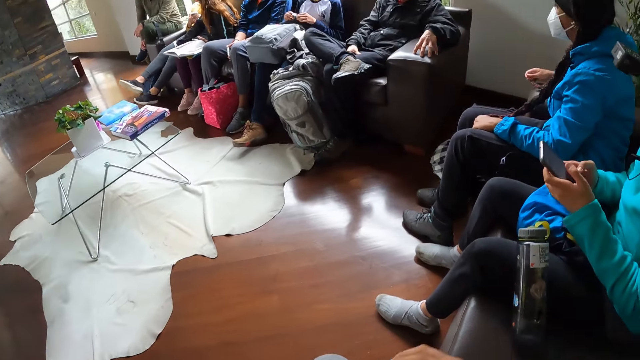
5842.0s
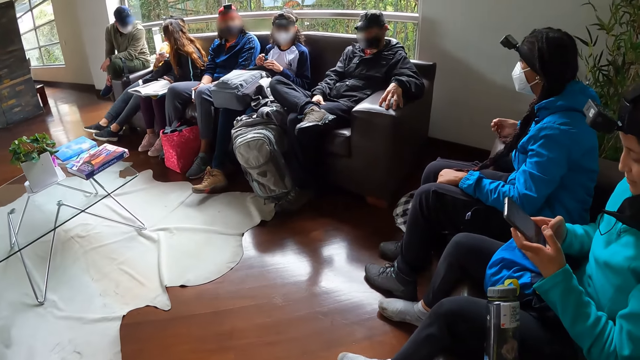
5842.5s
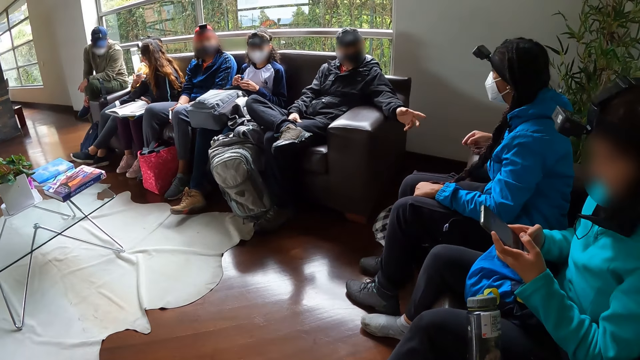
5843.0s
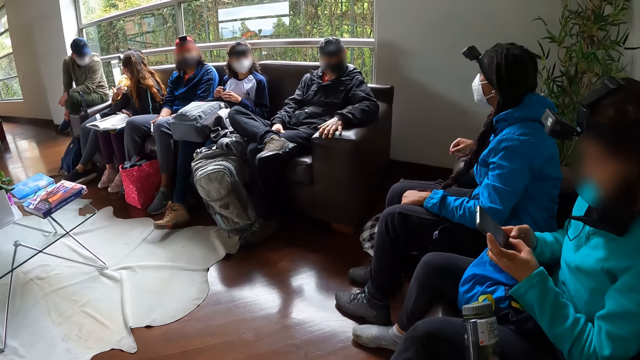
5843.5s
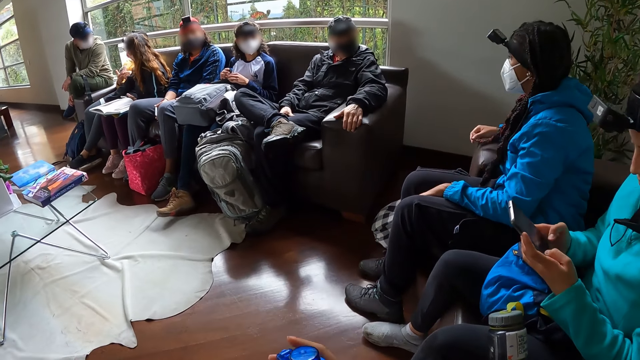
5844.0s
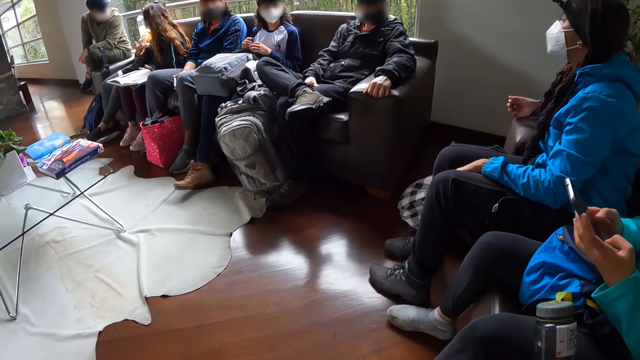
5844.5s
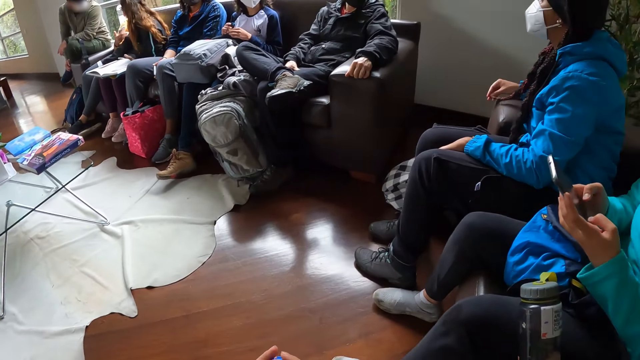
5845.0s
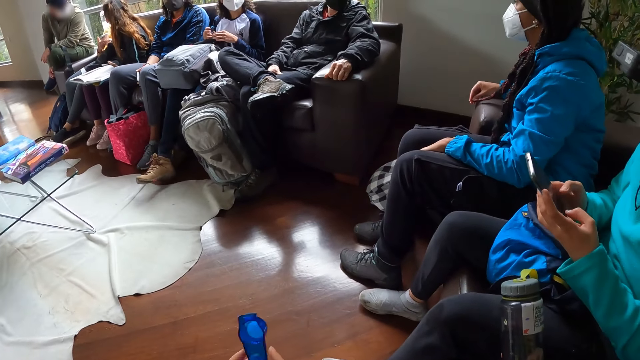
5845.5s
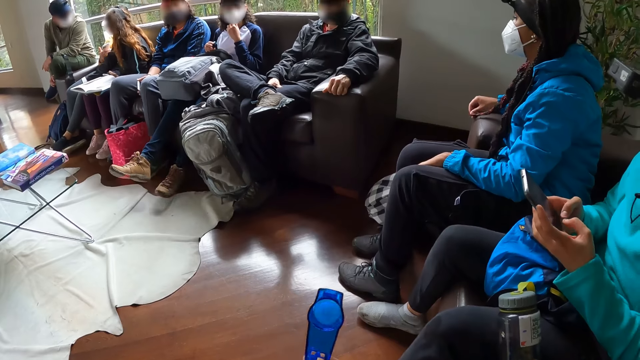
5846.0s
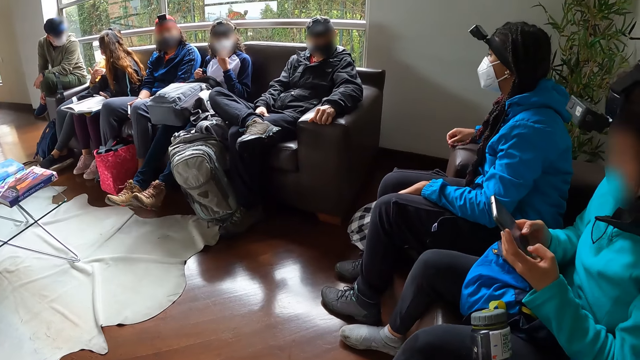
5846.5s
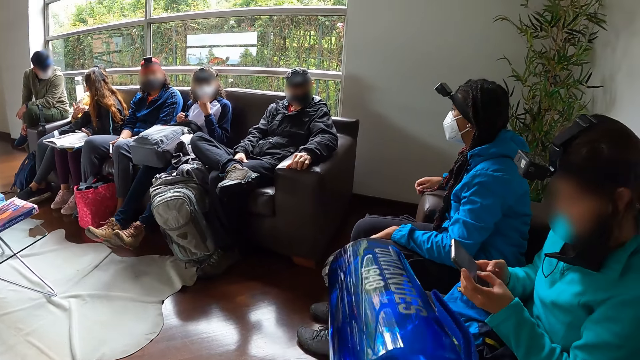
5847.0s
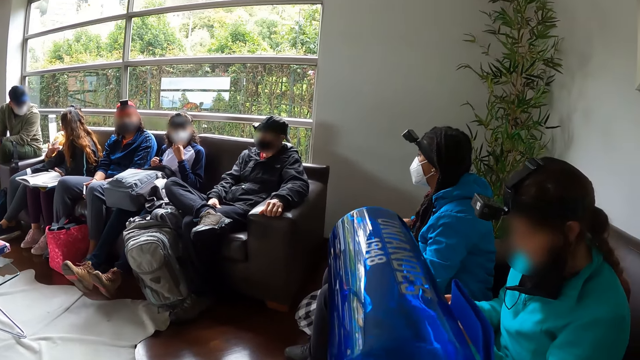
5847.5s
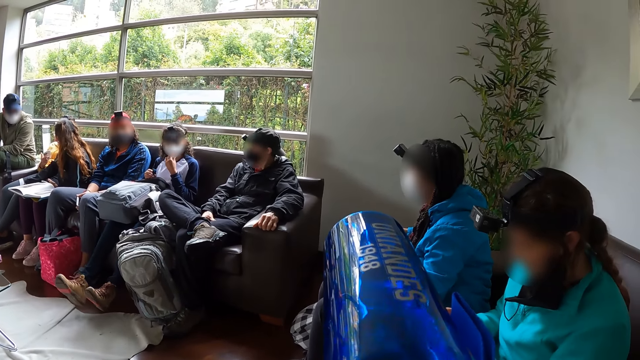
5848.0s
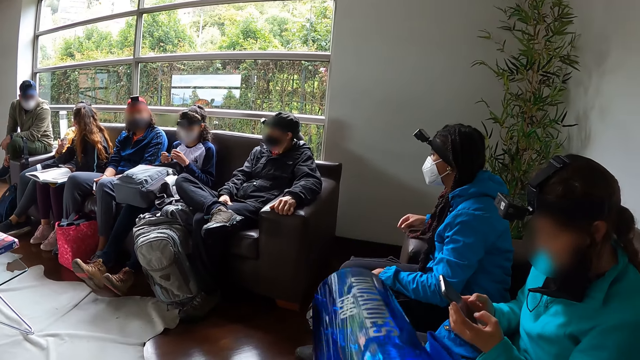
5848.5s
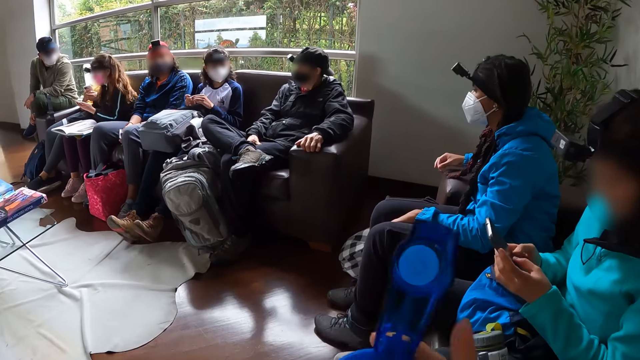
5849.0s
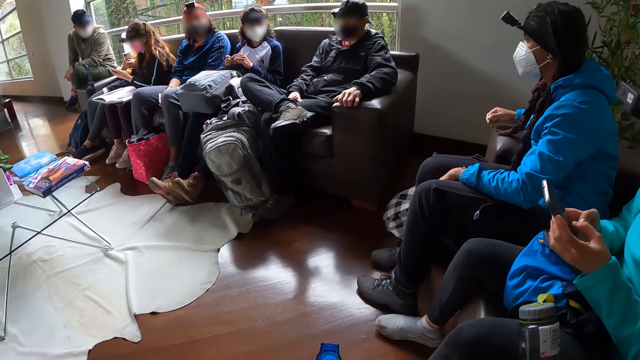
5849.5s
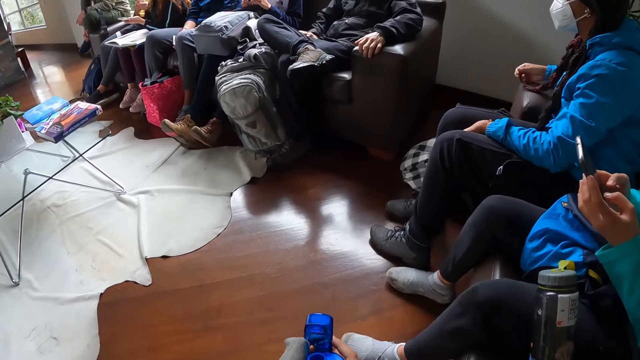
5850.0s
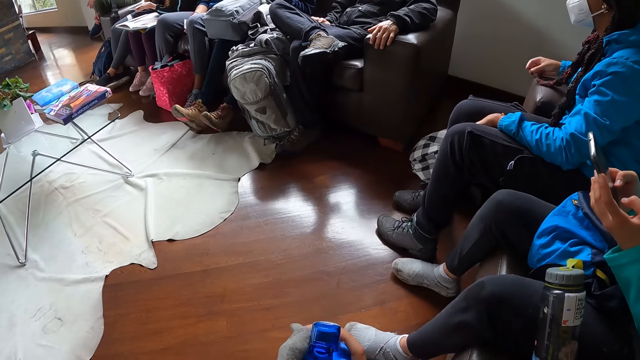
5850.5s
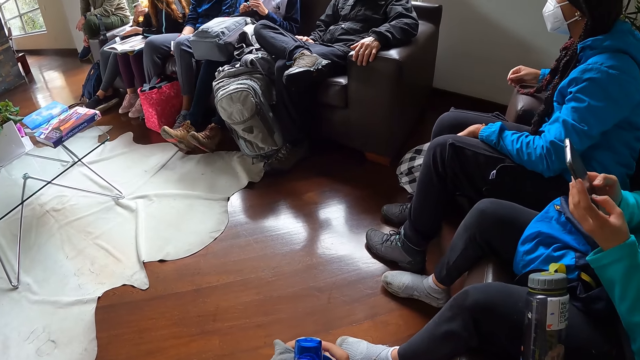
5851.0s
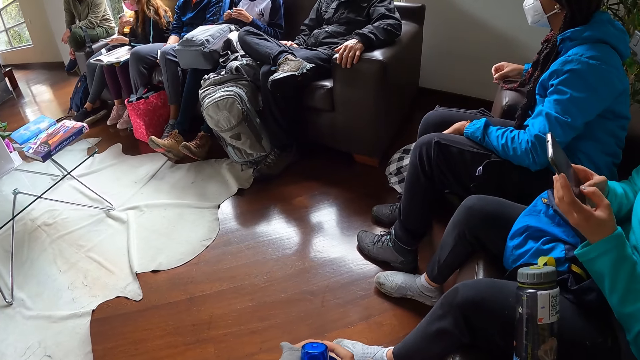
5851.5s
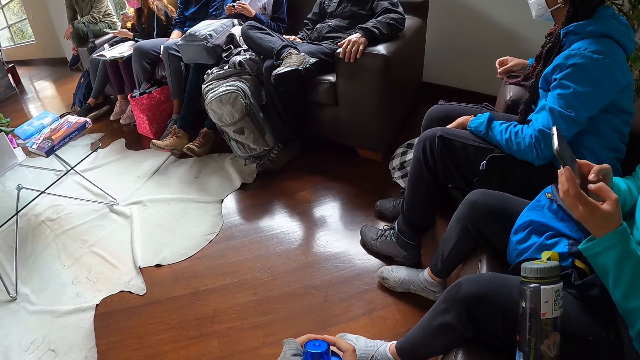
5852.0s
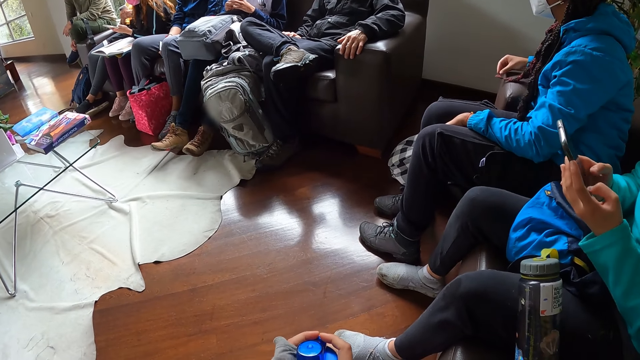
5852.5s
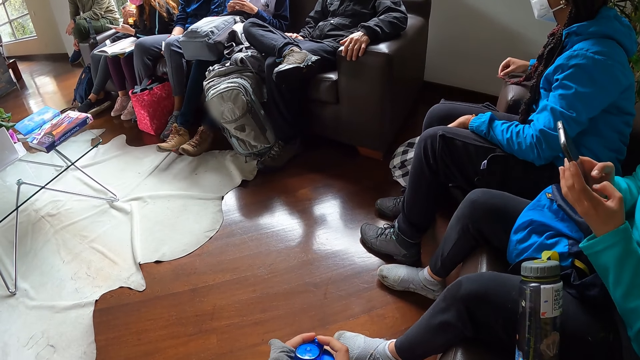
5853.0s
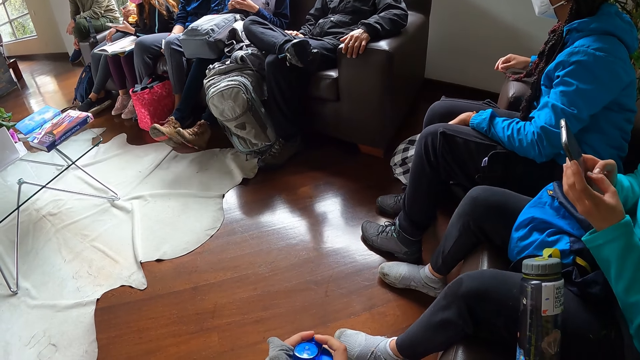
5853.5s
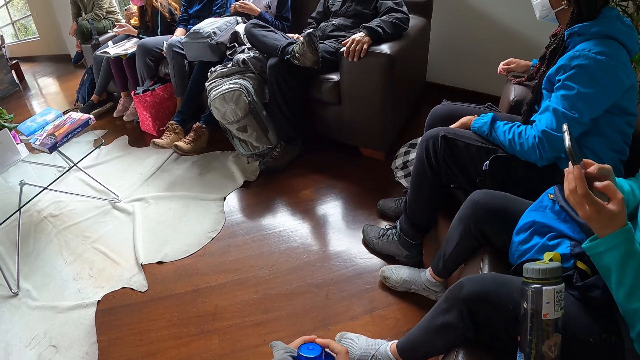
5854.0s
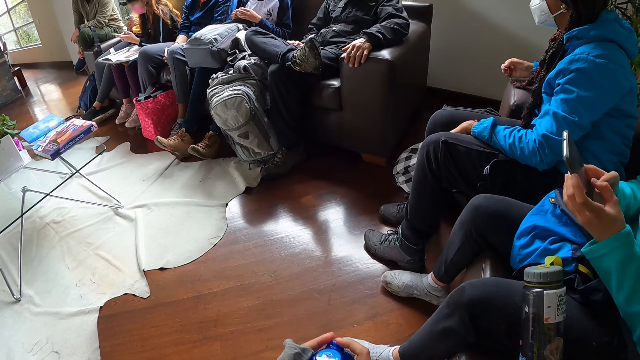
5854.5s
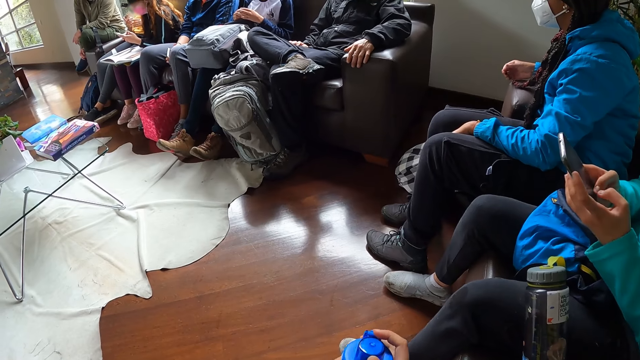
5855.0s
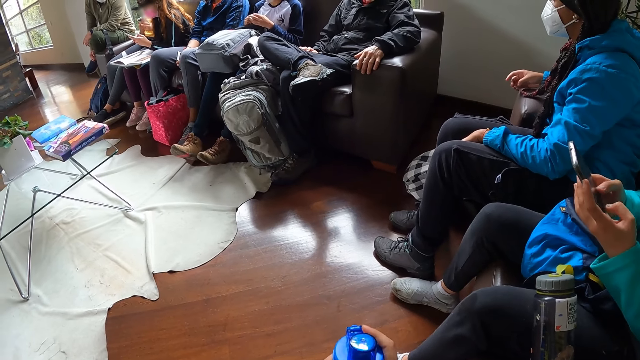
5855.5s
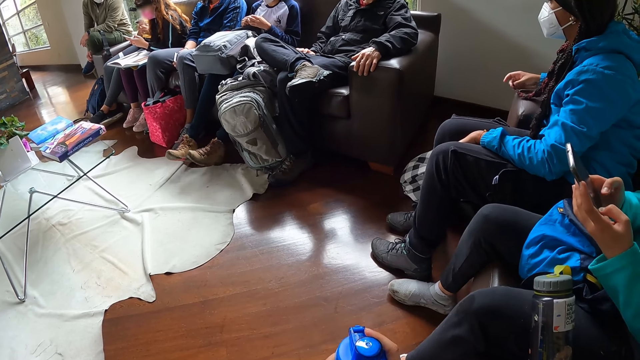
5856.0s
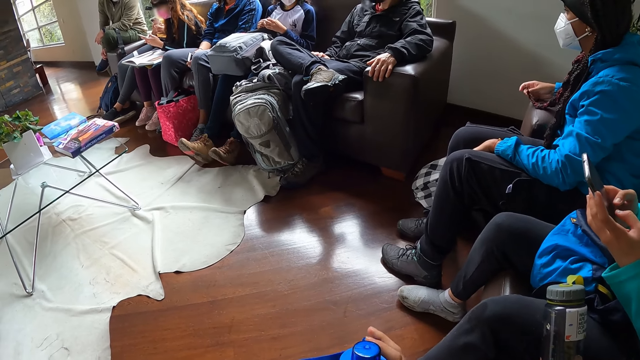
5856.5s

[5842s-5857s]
A woman plays with the tip of her hair with her right hand. Another woman moves her legs. The camera wearer drinks water from the bottle of water in her hands. The other woman touches her face with her left hand. A man moves his right leg.

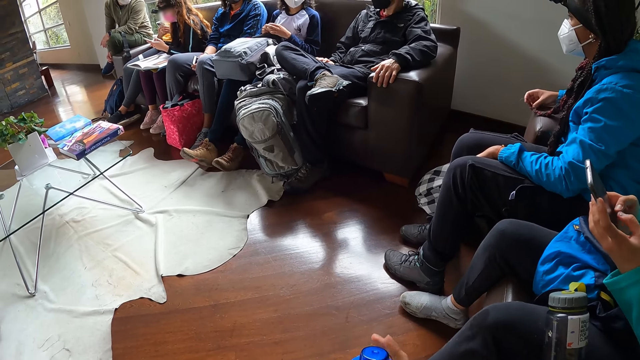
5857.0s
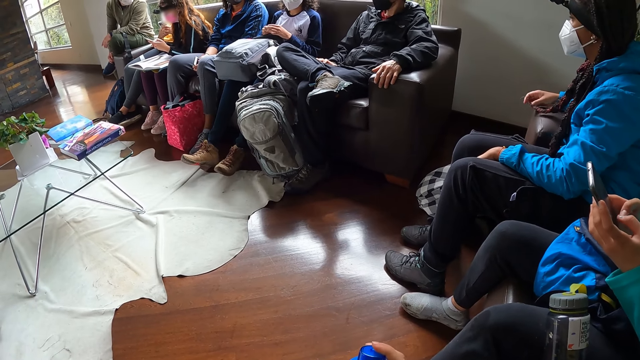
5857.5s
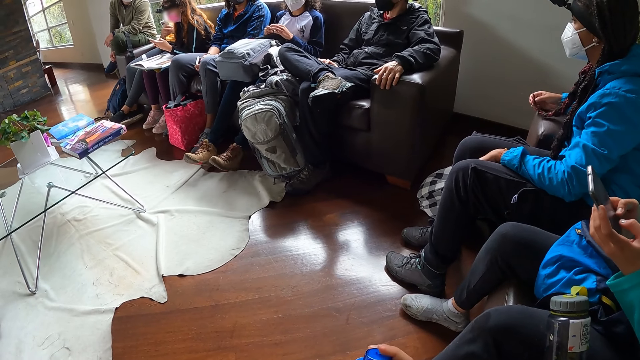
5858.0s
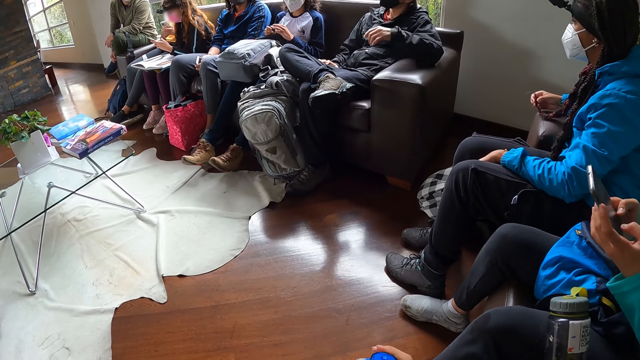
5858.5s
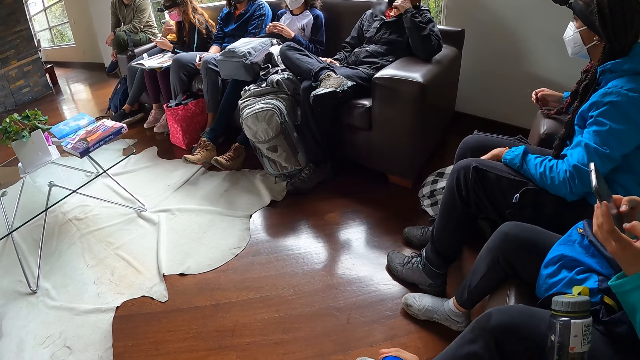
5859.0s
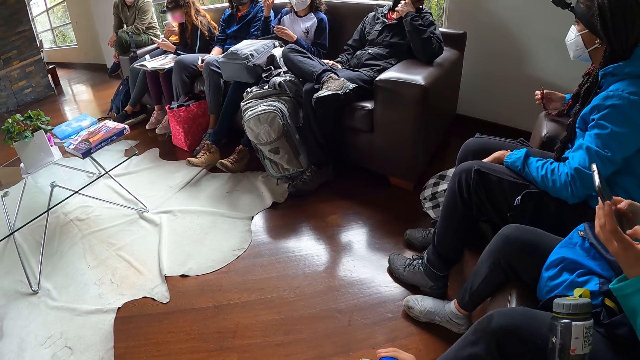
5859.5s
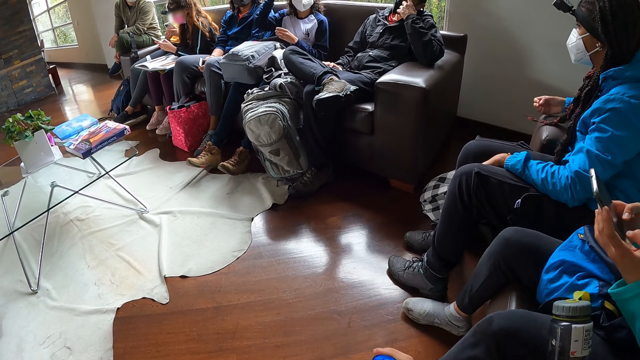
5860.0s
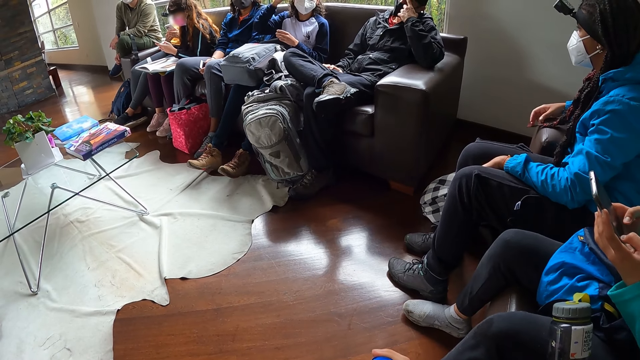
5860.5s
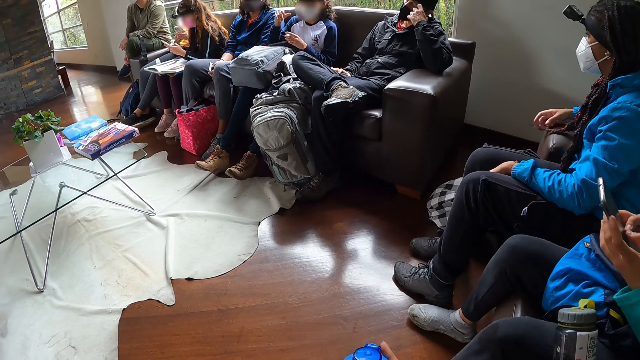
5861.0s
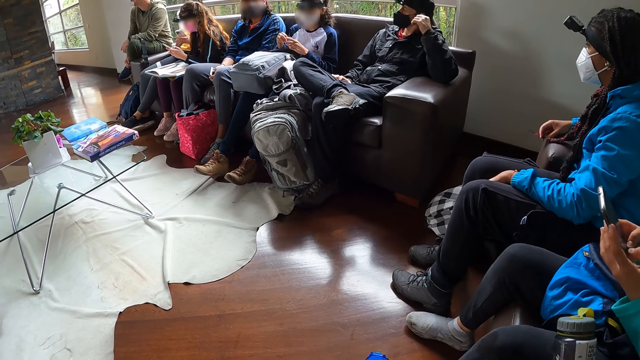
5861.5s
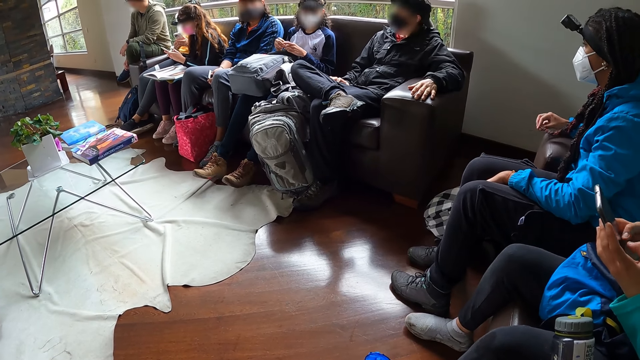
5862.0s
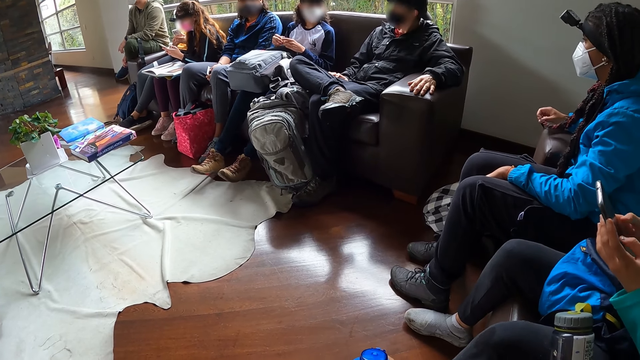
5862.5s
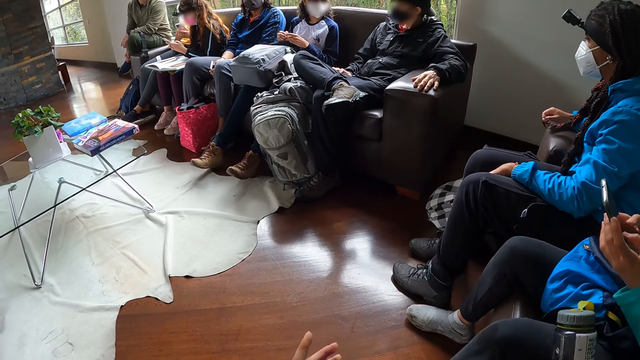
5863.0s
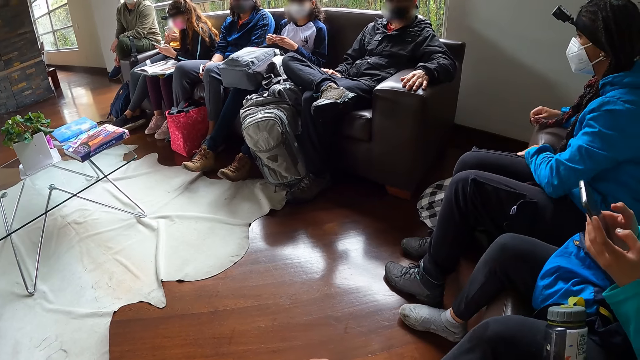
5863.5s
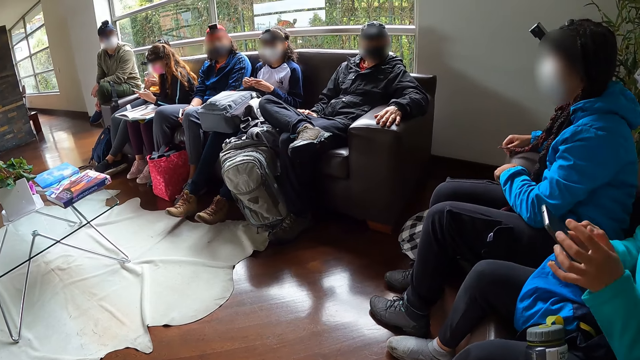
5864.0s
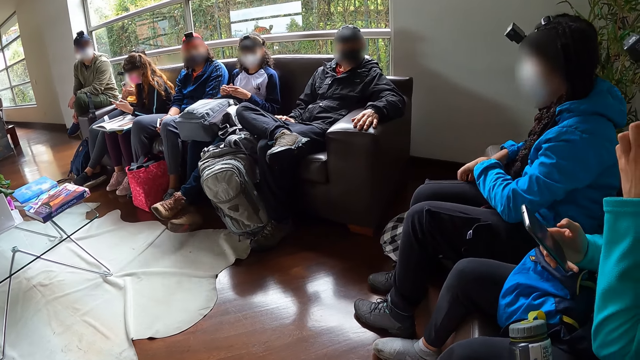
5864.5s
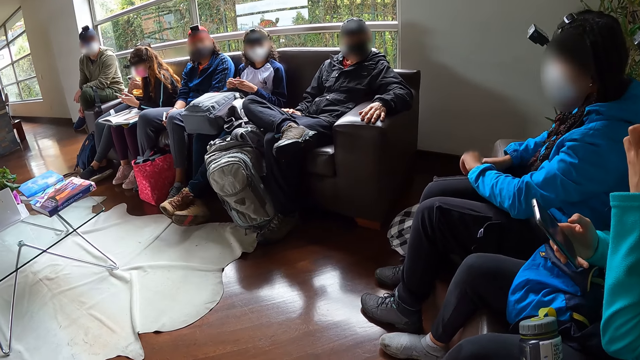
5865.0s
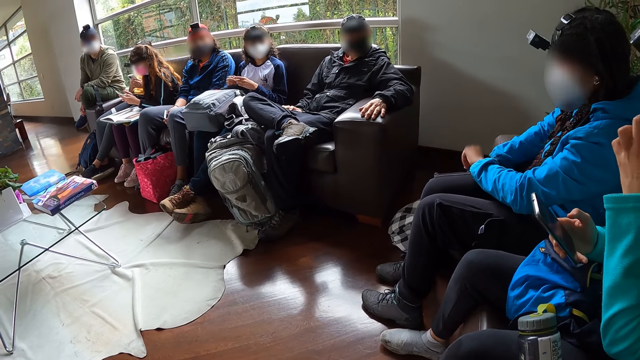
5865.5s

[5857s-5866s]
The man touches his face with his left hand. A woman touches her face with her left hand. Another woman touches her pocket with her left hand. The other woman brings out a phone from her pocket with her right hand.
